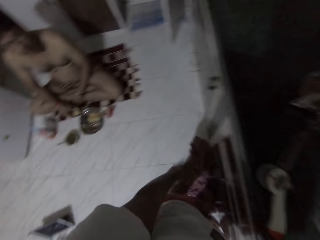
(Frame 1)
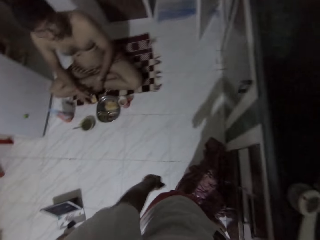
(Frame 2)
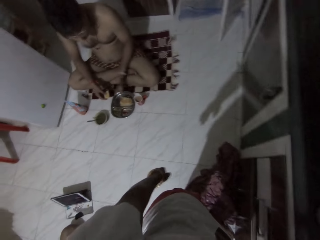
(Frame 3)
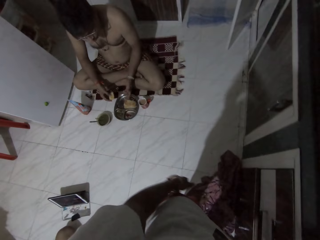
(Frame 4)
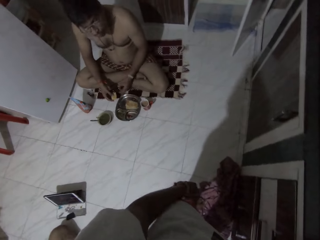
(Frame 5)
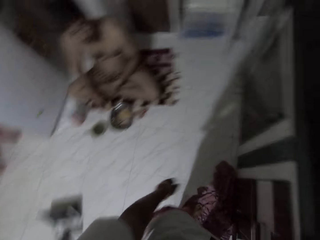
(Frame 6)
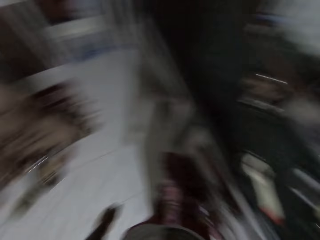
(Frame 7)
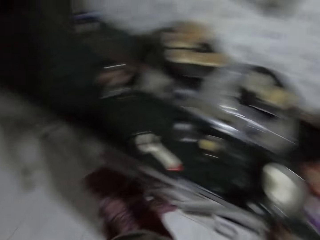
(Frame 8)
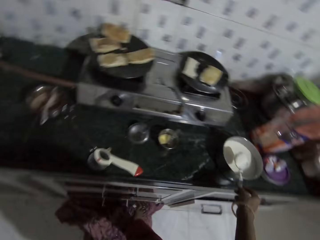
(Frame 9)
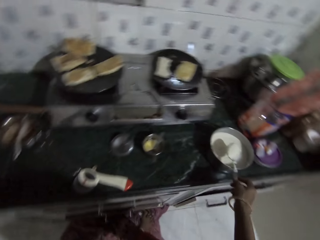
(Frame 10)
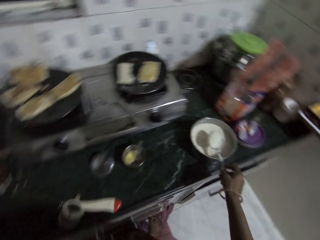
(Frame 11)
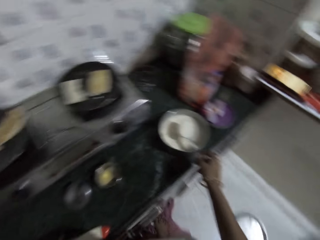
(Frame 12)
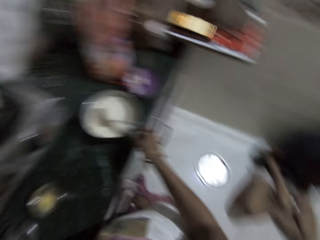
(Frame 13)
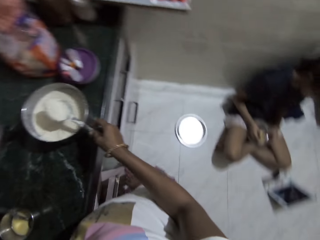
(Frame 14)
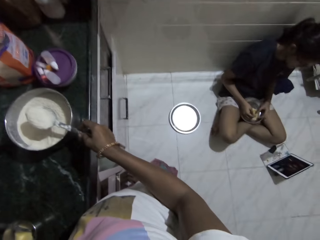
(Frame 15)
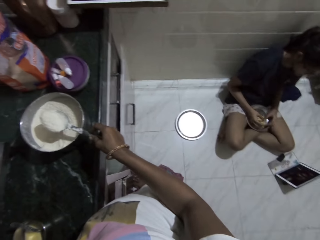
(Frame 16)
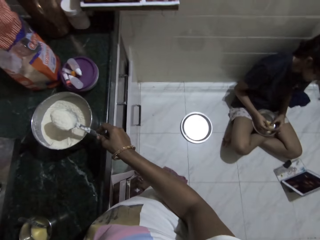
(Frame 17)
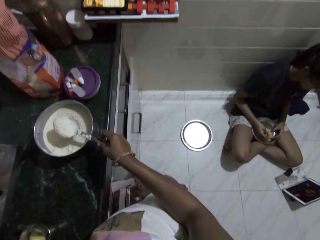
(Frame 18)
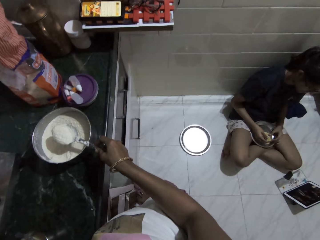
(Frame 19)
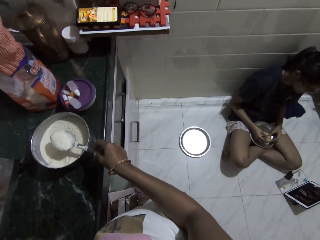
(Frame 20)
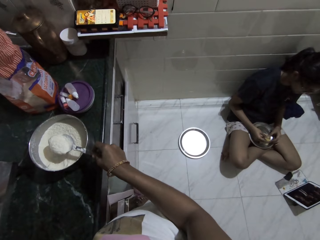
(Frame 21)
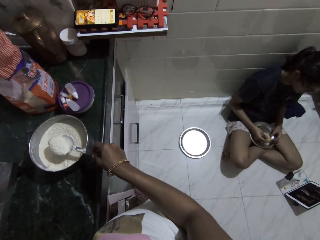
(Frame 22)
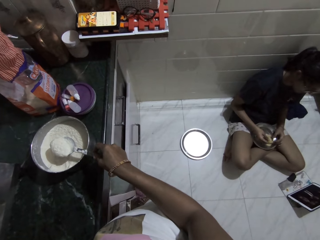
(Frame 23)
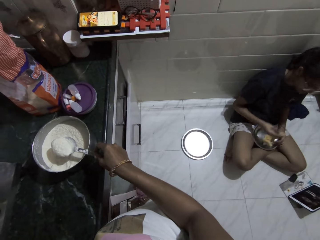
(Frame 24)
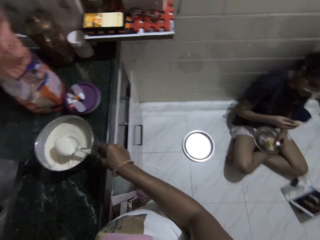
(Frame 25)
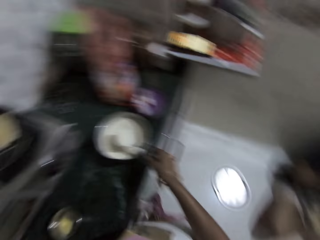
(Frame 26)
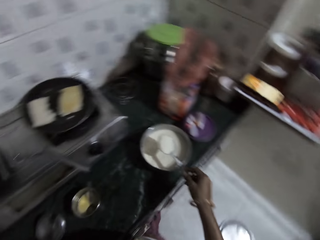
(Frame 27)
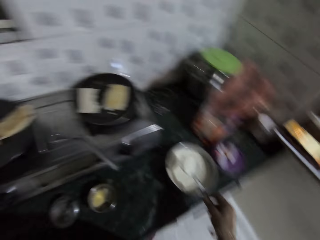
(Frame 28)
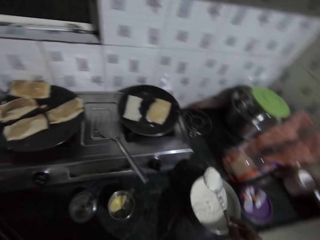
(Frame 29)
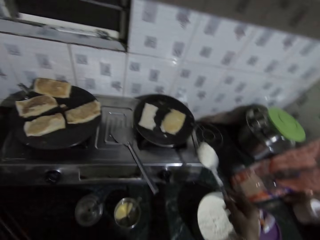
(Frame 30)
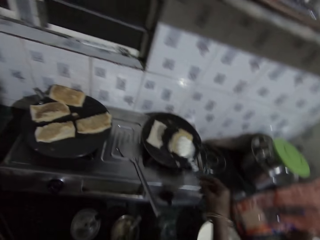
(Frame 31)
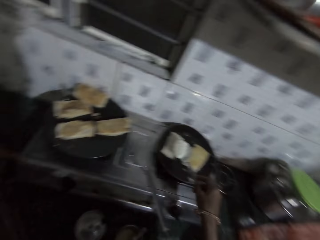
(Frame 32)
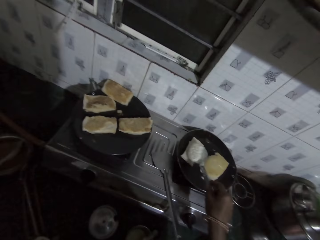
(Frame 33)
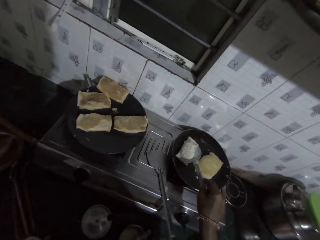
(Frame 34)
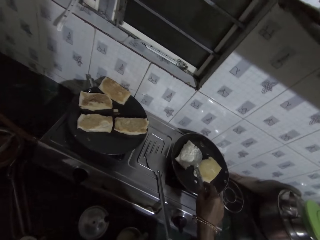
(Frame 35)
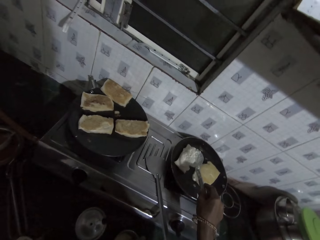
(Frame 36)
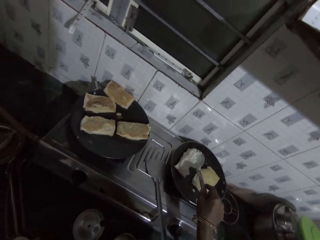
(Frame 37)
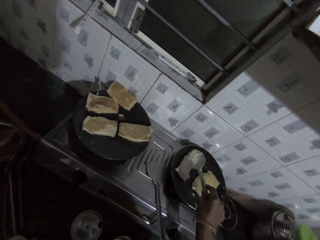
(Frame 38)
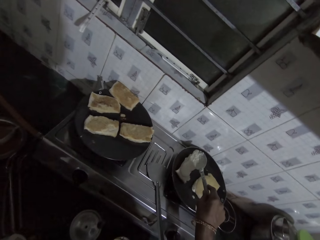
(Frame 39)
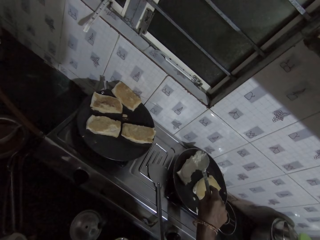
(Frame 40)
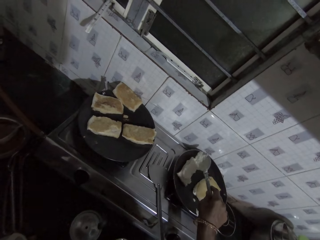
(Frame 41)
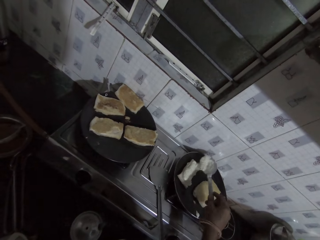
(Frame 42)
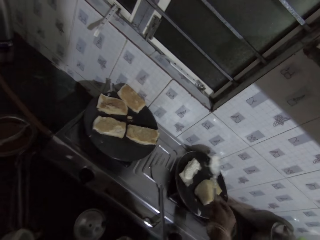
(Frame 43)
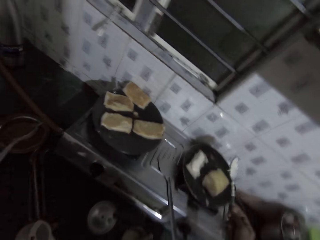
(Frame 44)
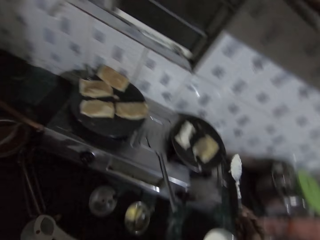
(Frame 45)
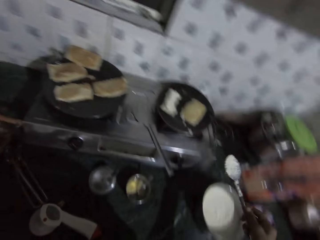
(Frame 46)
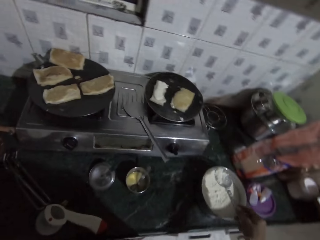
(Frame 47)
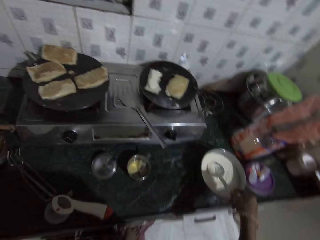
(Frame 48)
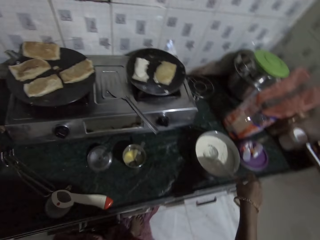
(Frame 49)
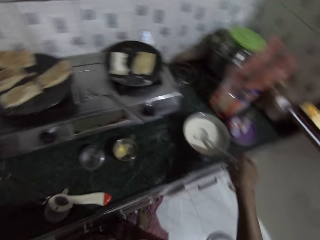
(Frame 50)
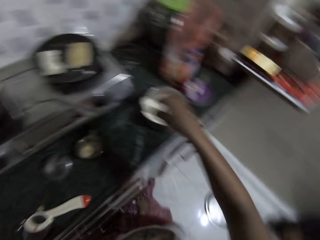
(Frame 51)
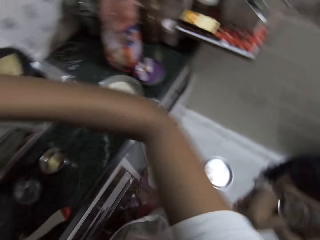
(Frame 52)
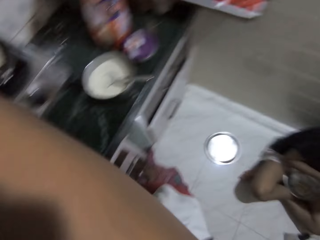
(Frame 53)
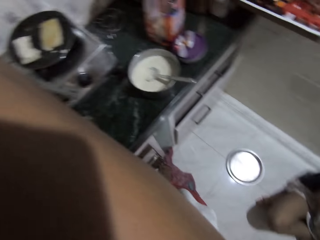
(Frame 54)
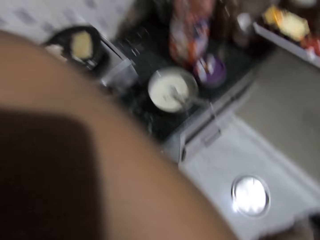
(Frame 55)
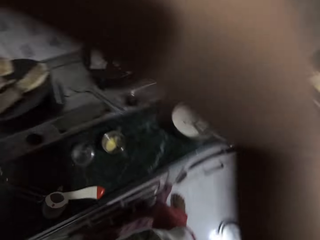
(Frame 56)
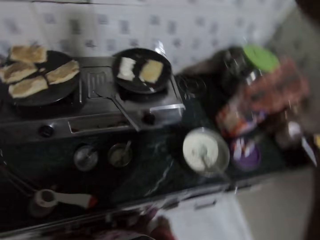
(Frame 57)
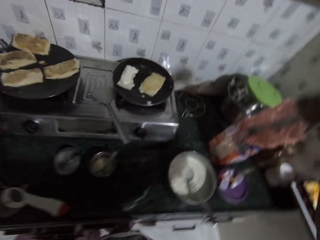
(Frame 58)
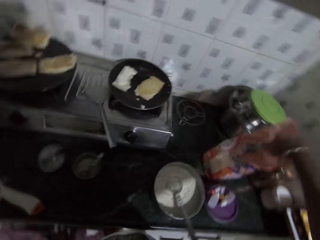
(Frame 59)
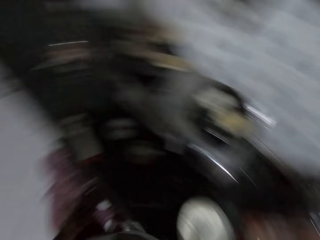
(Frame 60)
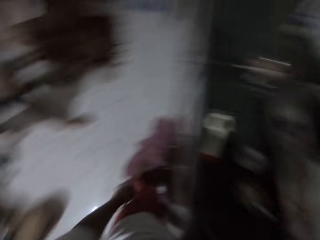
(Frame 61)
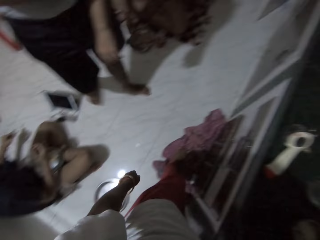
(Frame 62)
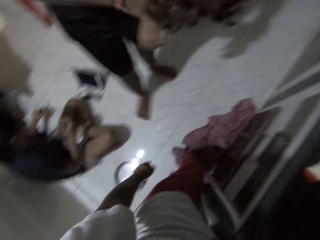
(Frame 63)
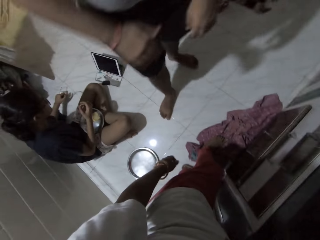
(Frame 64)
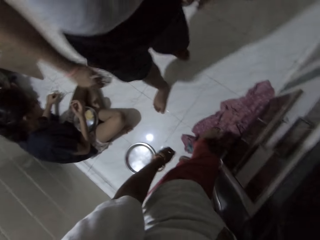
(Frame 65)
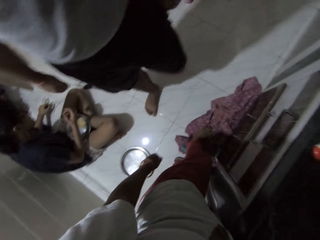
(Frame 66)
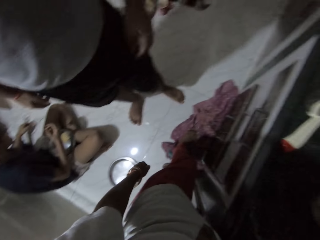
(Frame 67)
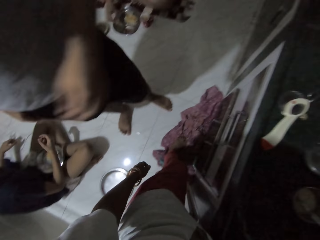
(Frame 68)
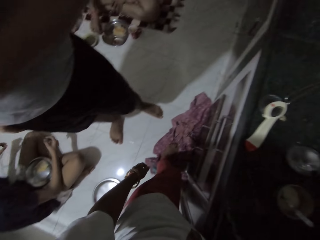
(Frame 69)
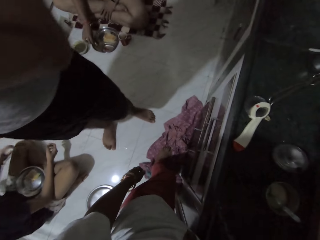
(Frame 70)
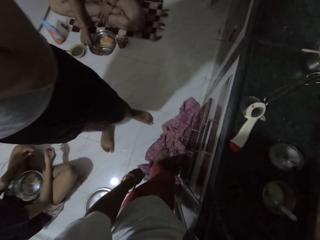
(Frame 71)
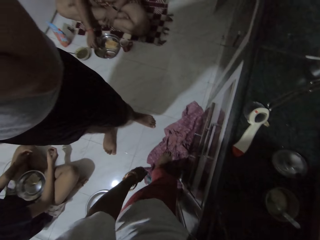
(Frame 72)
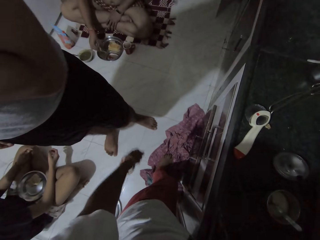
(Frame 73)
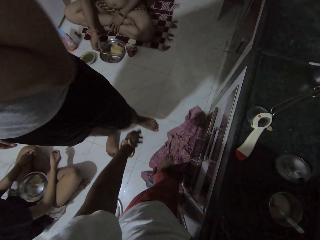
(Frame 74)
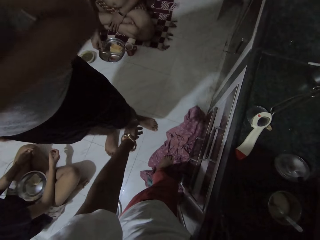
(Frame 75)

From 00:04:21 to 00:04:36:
The camera wearer converses with a man. She turns the paste on the bread in the pan with the spoon in her right hand. She drops the spoon in the plate with her right hand. She raises her hand up. She converses with another man.

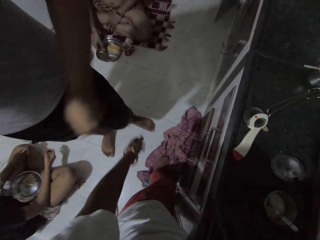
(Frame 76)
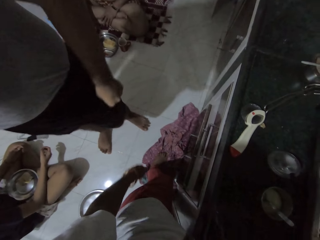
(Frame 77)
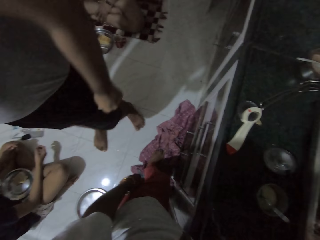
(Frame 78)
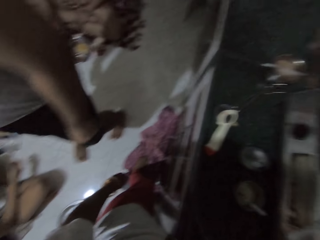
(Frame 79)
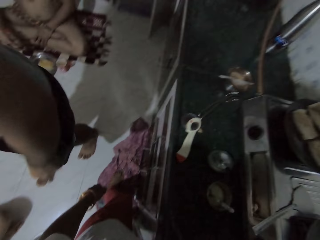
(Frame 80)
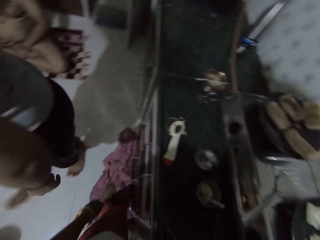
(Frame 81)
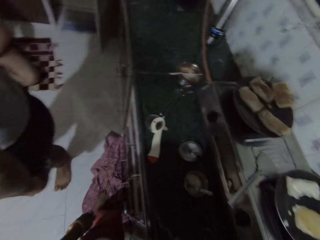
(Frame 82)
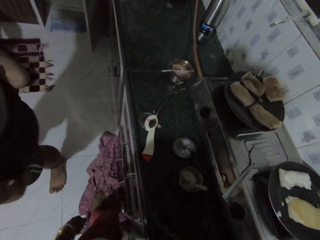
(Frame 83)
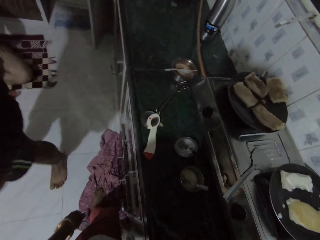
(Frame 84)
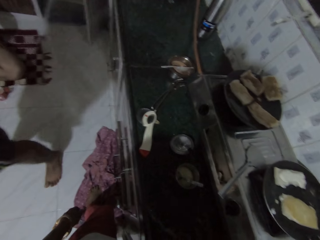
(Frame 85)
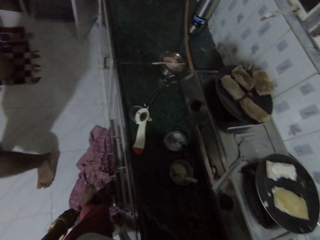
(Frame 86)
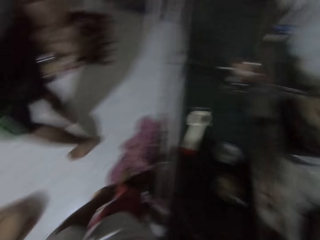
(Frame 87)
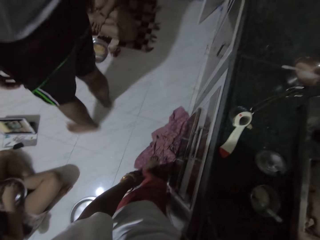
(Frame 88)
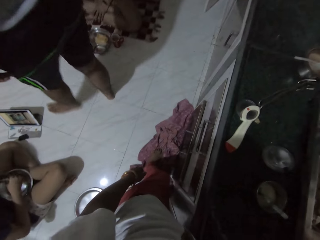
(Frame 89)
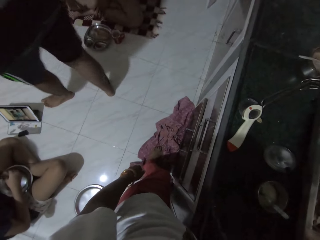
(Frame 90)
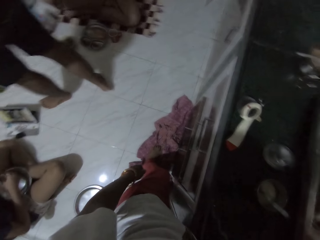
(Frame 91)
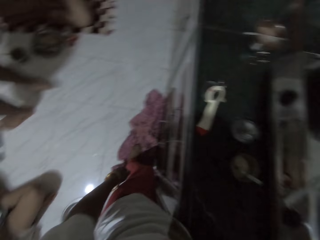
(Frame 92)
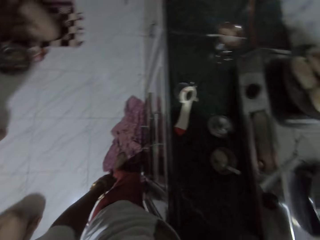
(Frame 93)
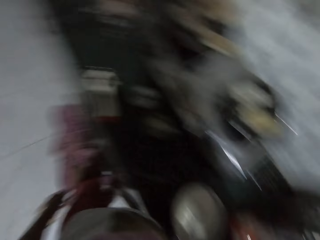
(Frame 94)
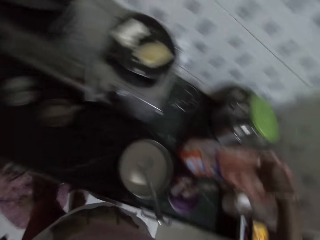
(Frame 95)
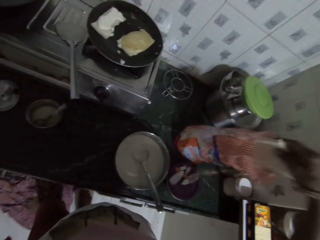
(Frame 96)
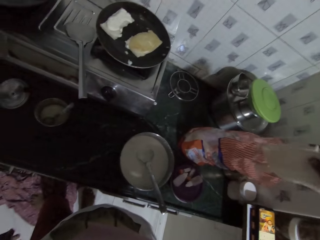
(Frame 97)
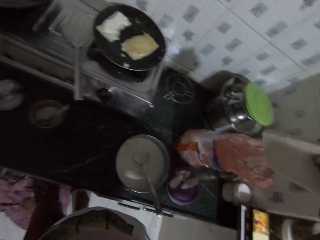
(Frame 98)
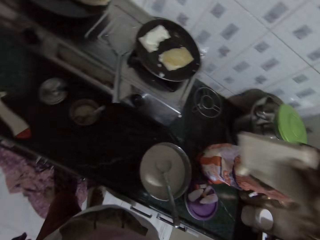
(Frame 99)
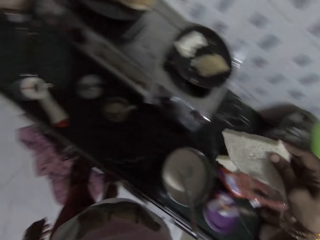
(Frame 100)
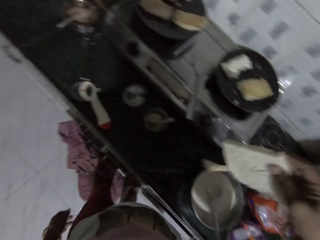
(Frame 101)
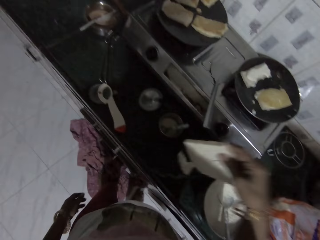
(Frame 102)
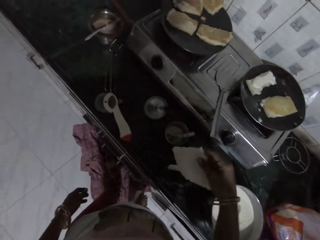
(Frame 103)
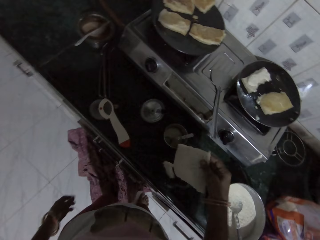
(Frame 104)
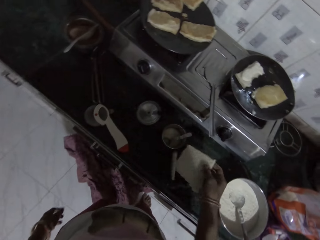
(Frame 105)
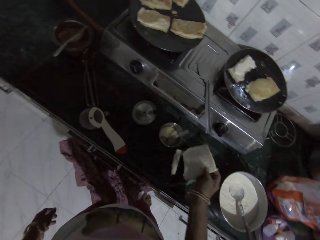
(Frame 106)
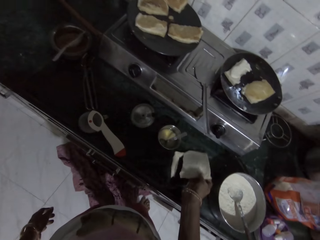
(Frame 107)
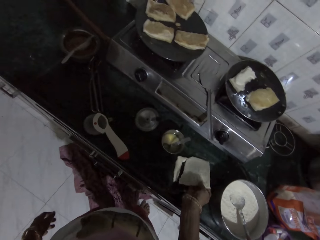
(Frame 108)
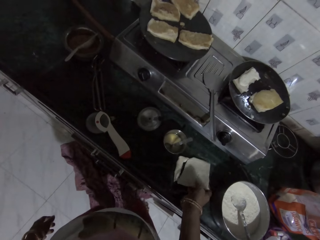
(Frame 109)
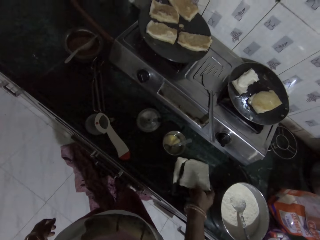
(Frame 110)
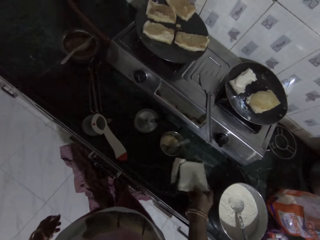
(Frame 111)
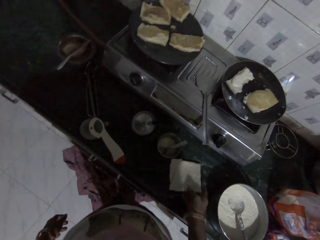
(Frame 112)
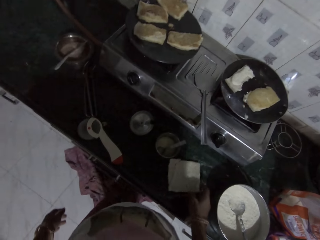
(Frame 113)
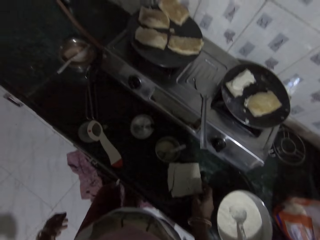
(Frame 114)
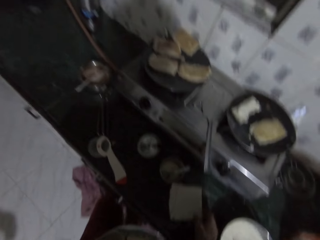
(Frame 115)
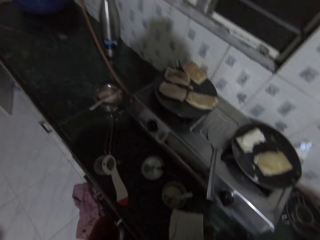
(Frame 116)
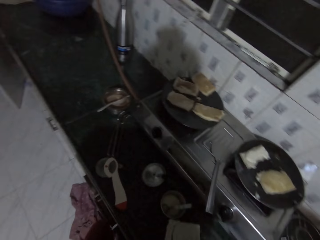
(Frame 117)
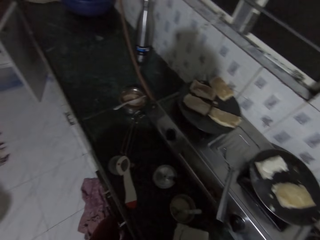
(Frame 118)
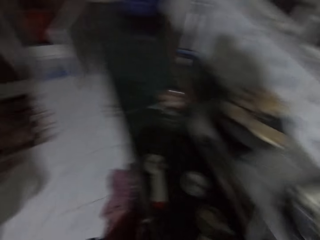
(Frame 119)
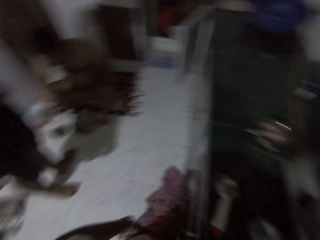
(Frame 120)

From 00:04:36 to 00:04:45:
The camera wearer picks a piece of bread from a plastic bag on the kitchen counter with her right hand. She drops the bread on the kitchen counter with her right hand.
